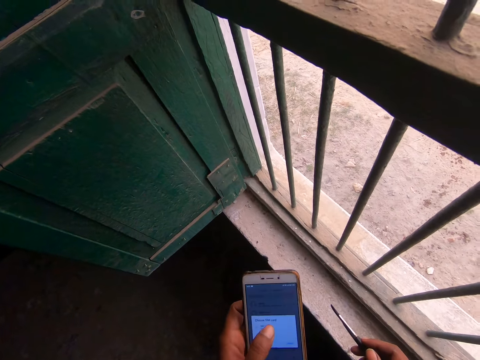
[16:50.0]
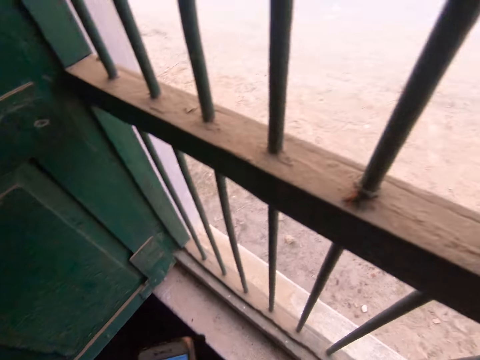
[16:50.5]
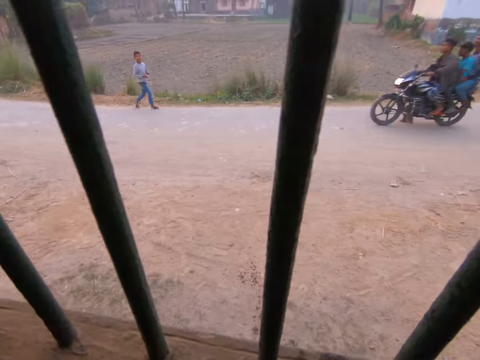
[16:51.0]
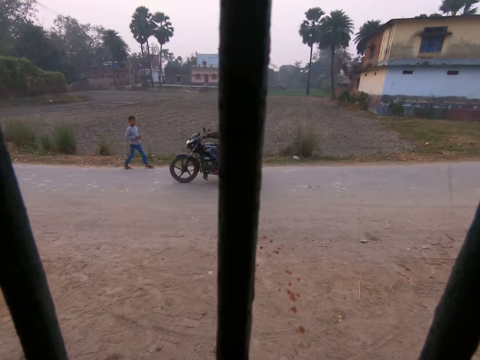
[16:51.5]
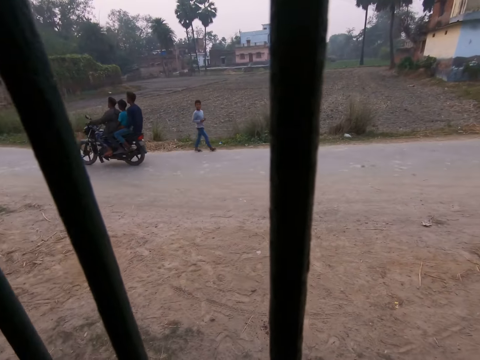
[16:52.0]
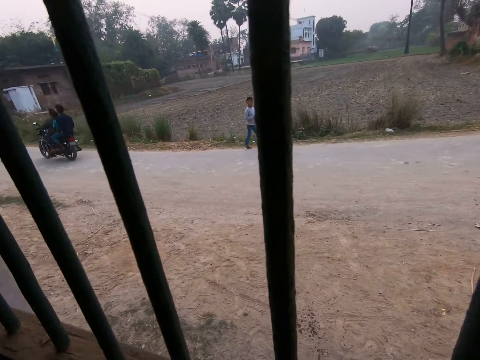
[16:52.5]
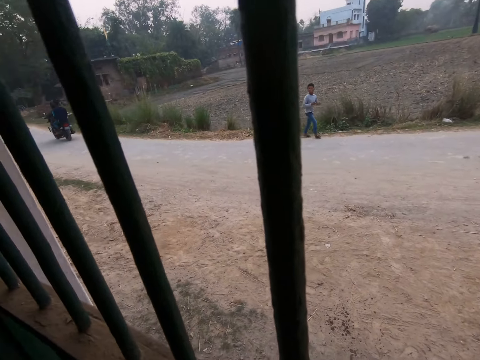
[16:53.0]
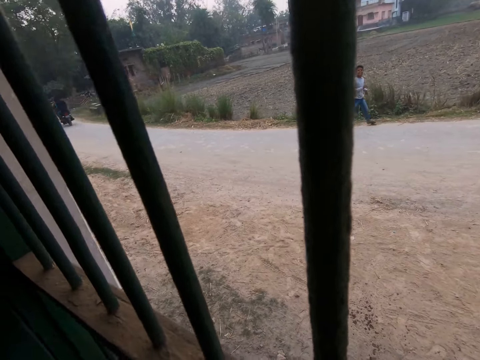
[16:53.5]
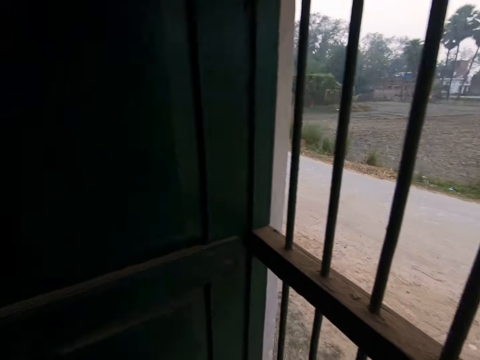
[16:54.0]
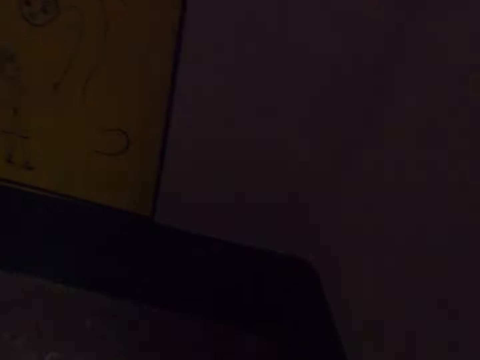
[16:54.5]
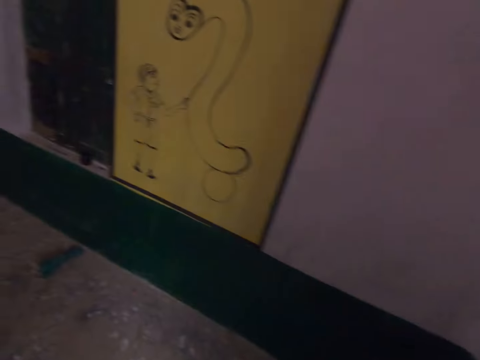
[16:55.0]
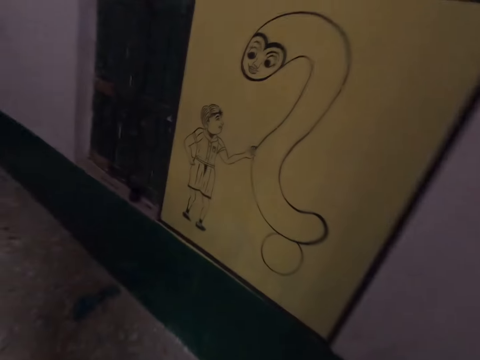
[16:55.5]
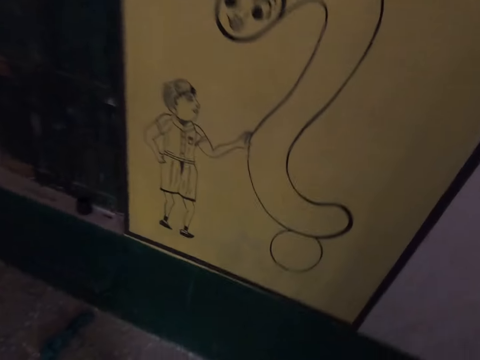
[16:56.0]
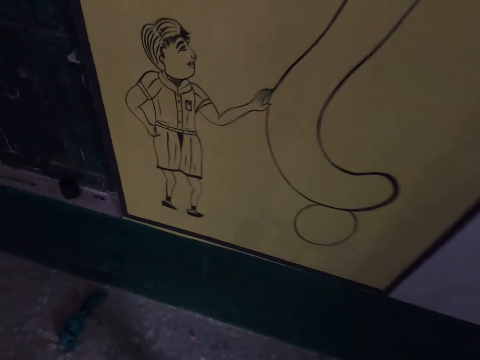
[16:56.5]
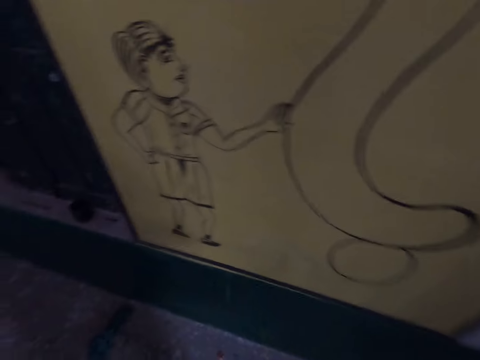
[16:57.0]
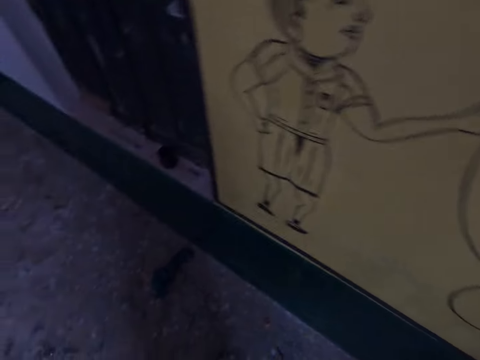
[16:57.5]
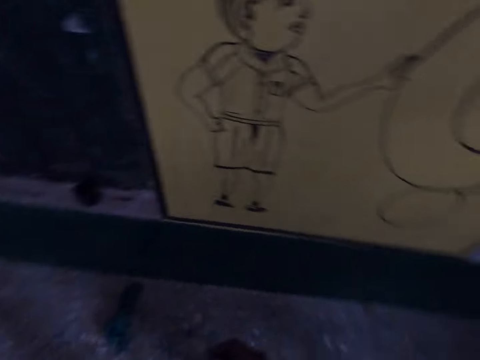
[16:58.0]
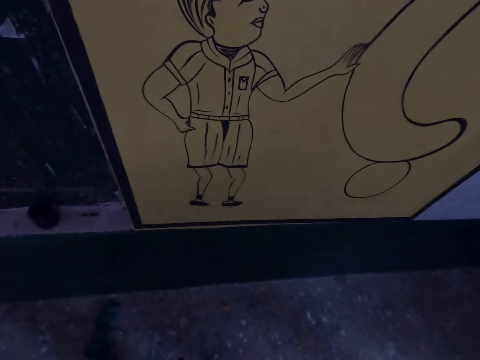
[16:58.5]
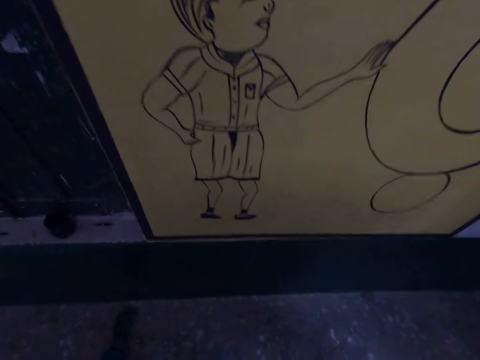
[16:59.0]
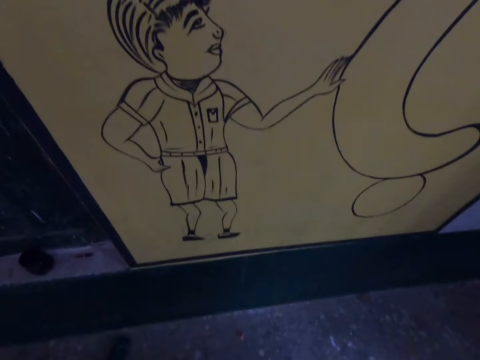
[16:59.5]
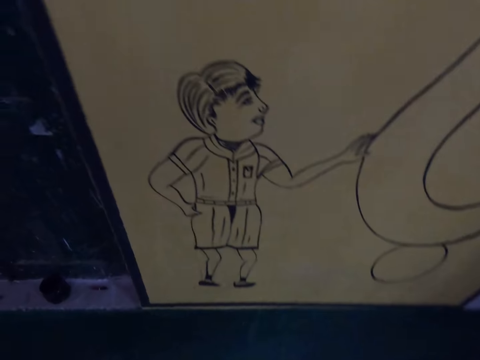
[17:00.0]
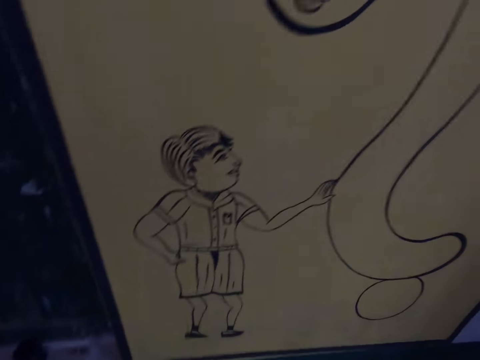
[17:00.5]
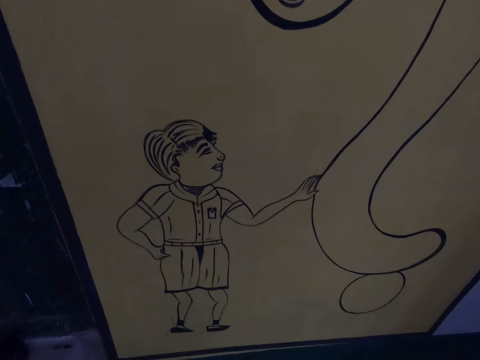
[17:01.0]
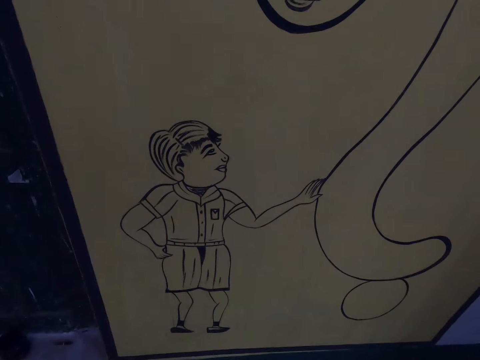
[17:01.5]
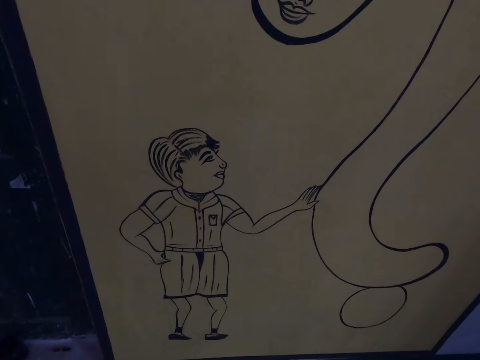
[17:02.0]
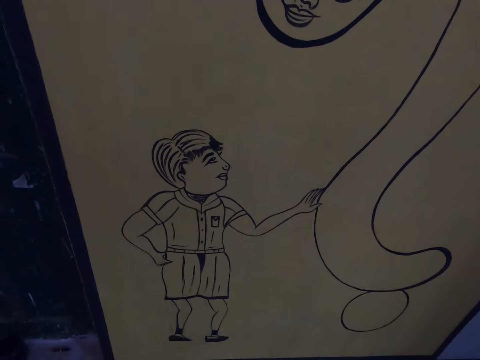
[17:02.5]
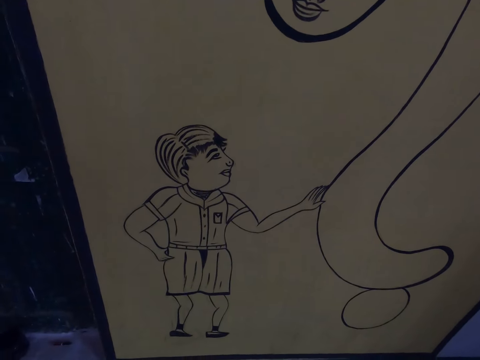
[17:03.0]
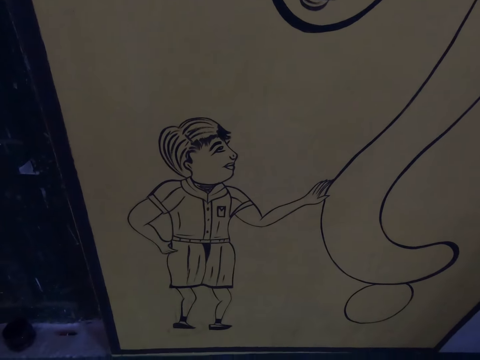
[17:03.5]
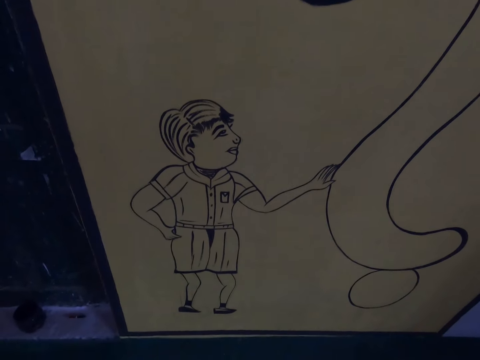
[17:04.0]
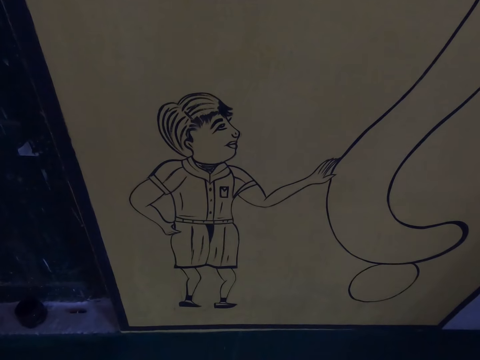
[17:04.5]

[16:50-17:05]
The camera wearer looks outside through the window. They walk around the house. They look at the picture on the wall.

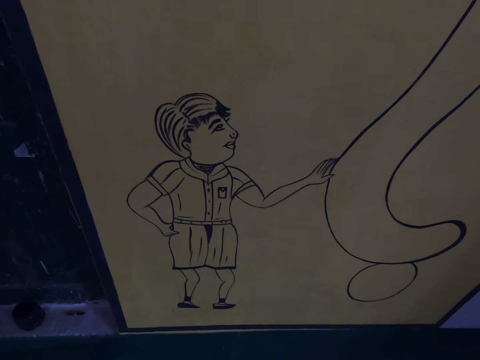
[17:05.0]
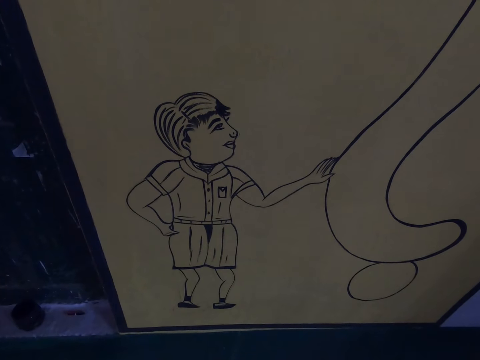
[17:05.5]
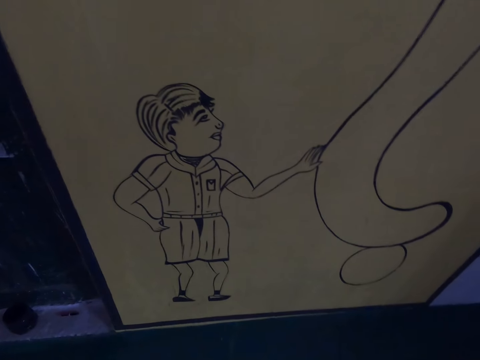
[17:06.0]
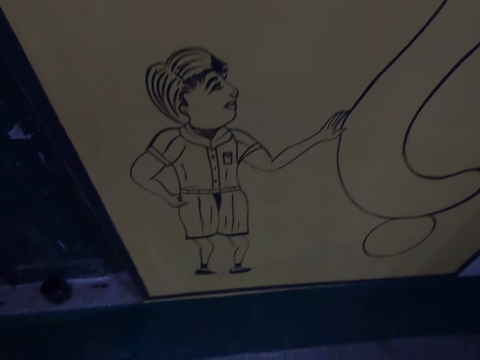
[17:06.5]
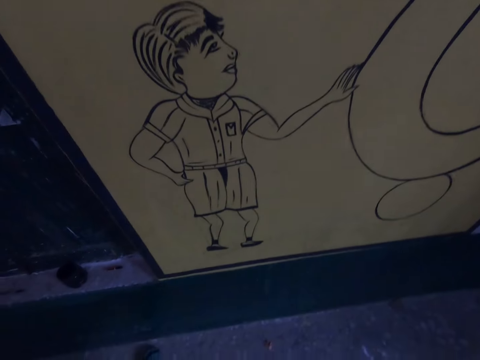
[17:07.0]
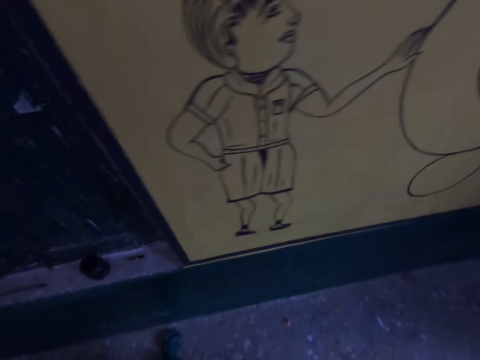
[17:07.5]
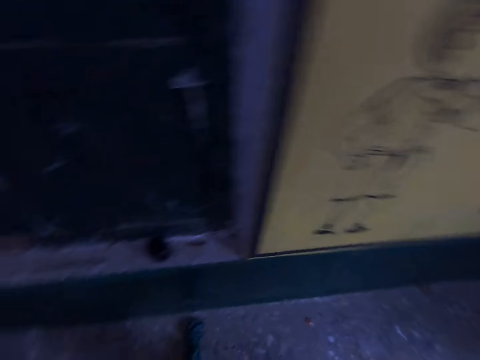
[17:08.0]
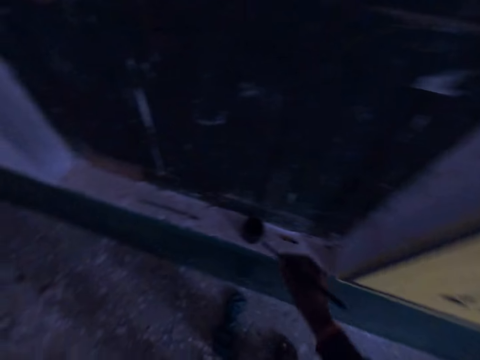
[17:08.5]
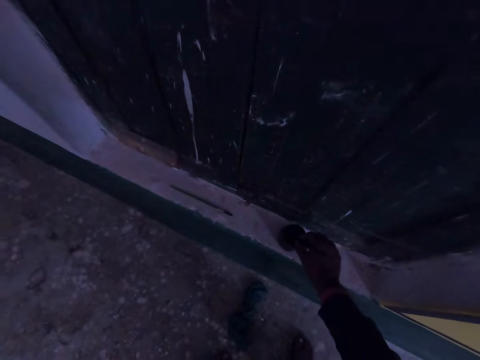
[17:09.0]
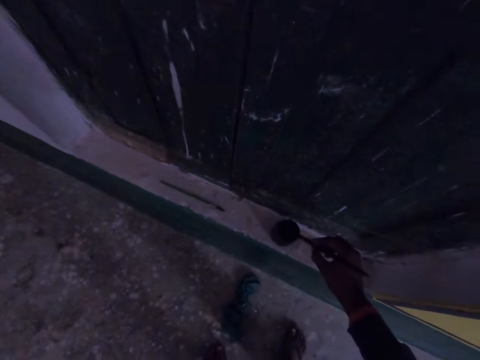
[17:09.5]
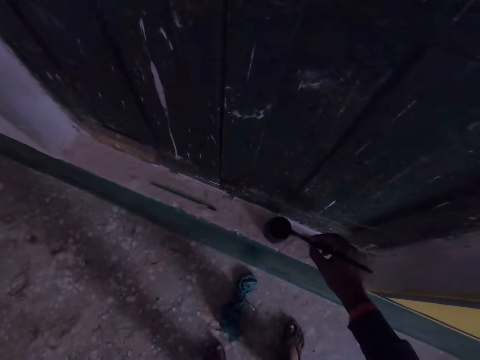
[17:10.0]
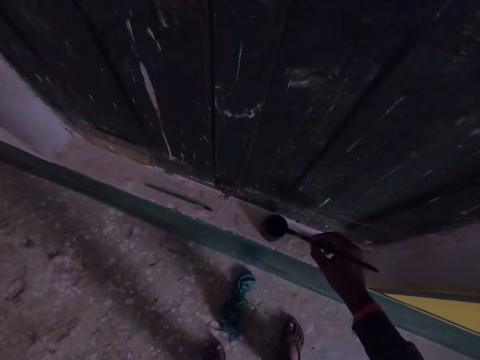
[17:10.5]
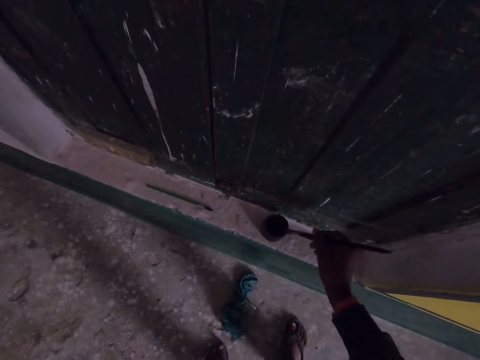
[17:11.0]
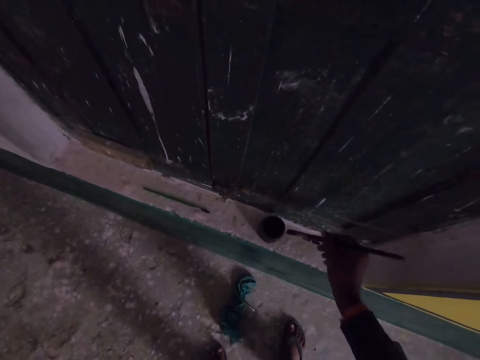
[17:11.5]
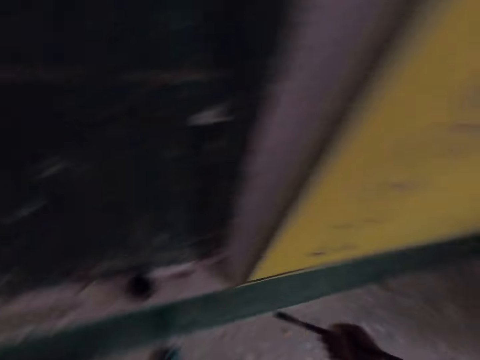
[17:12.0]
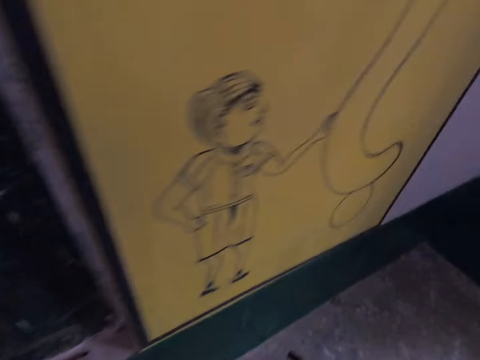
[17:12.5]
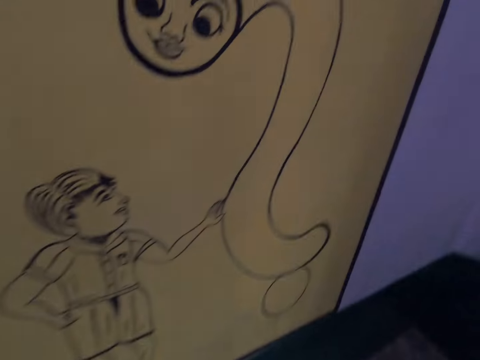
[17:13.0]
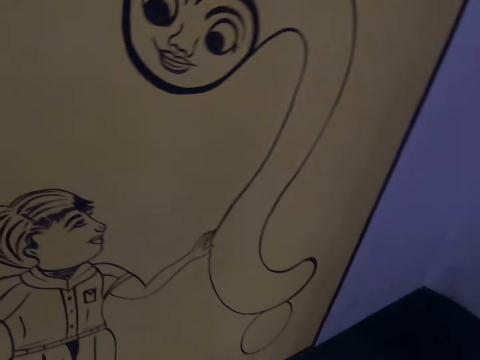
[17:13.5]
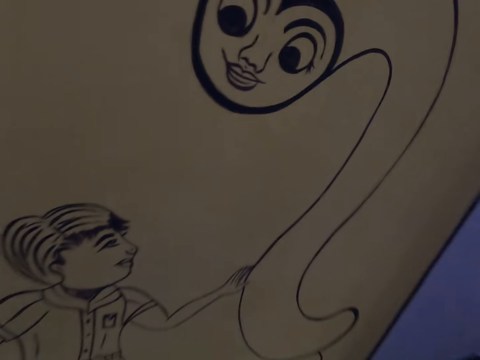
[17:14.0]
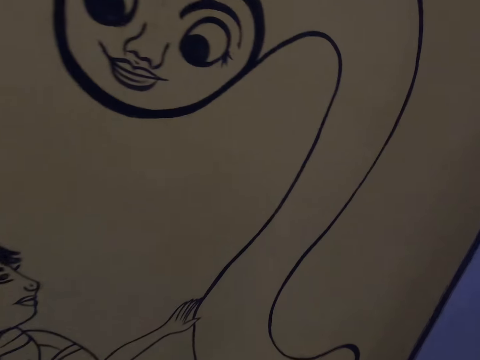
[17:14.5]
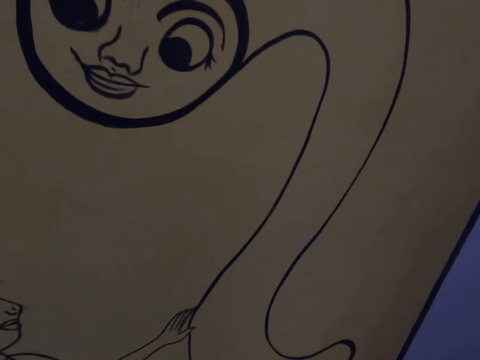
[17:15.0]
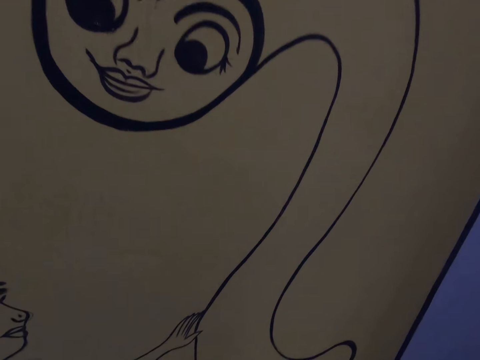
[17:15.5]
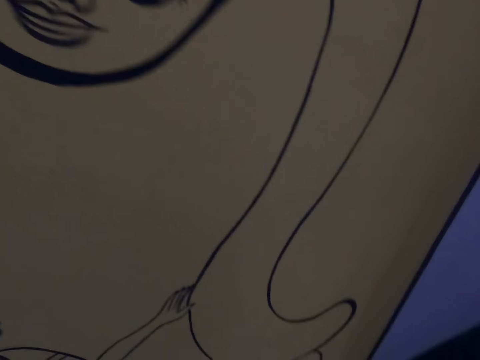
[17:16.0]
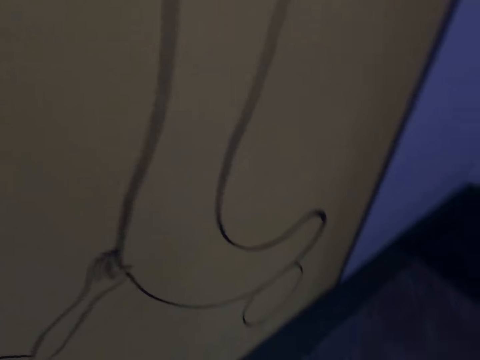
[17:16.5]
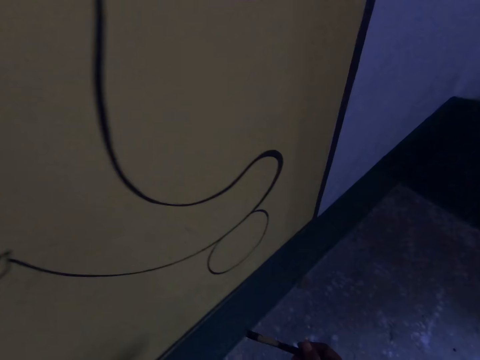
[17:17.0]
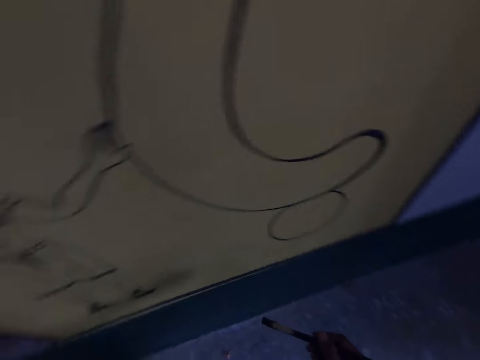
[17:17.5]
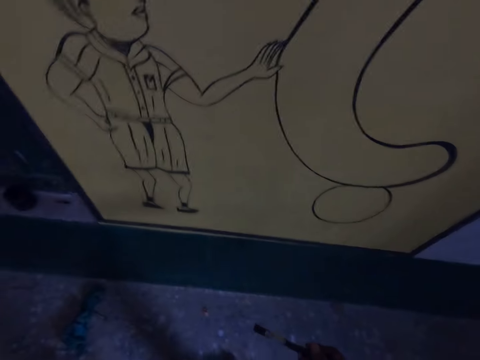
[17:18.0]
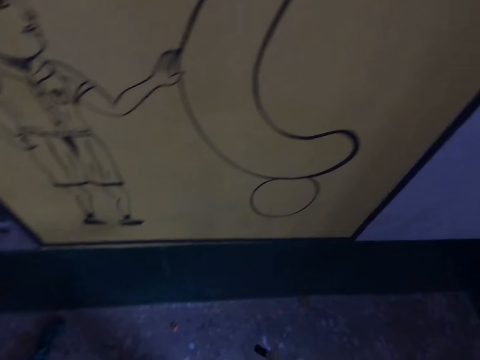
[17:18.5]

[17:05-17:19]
The camera wearer dips the drawing brush into the paint container. They remove excess paint from the brush. They look at the picture on the wall. They interact with a woman over the phone.
